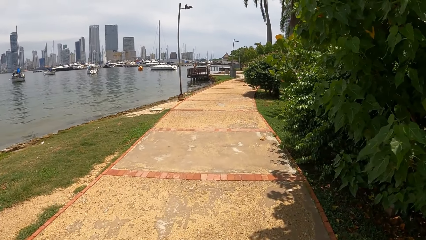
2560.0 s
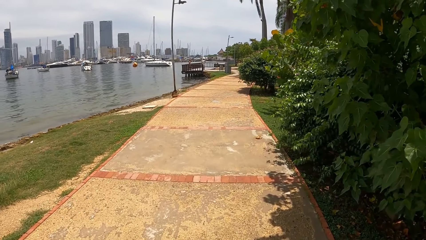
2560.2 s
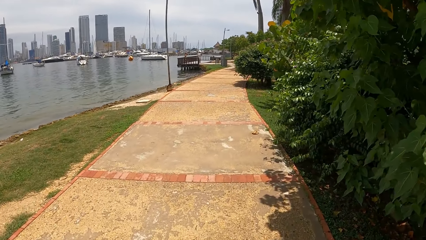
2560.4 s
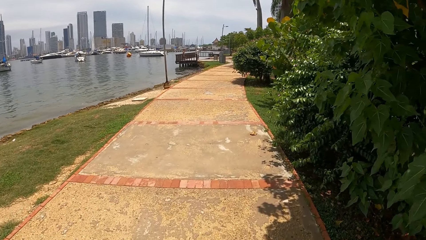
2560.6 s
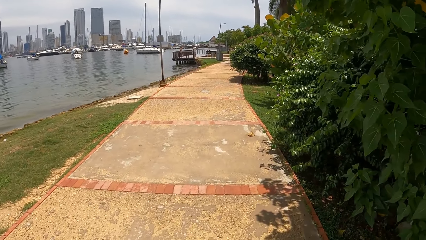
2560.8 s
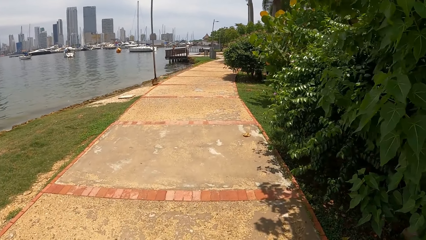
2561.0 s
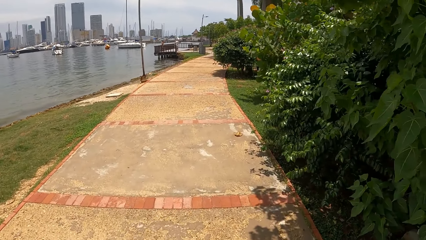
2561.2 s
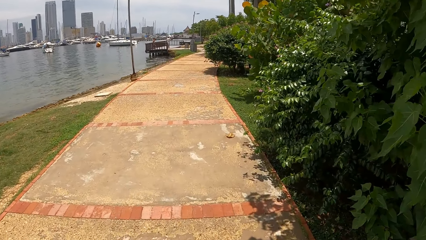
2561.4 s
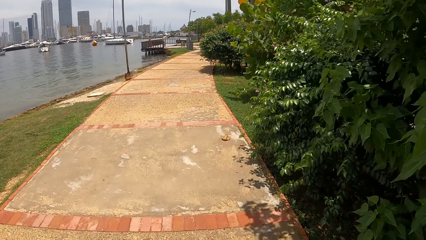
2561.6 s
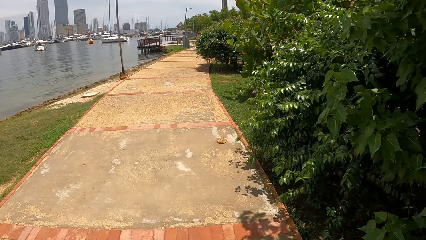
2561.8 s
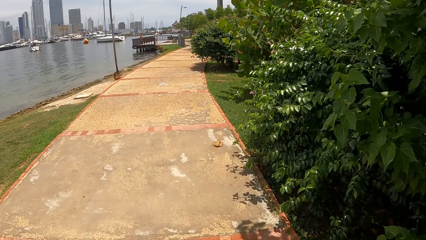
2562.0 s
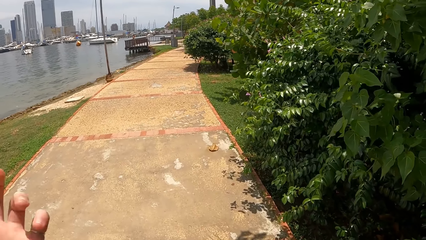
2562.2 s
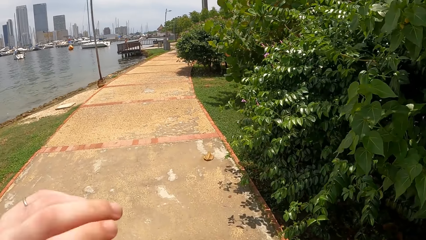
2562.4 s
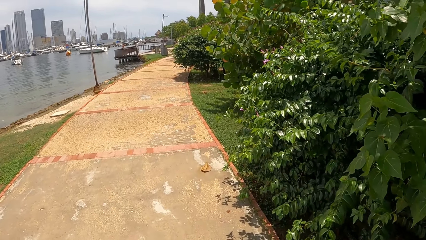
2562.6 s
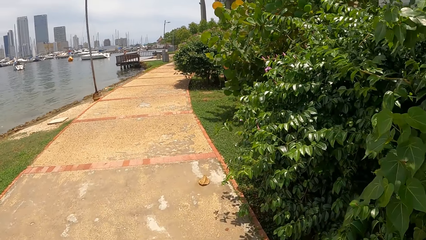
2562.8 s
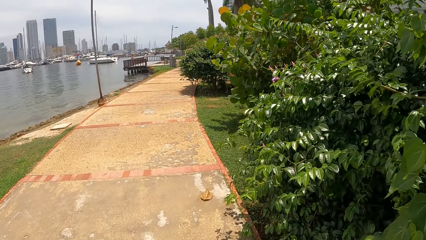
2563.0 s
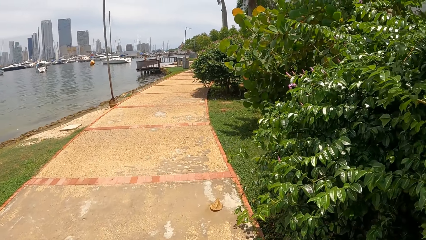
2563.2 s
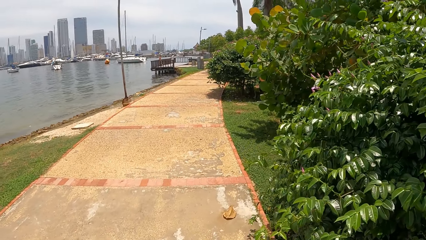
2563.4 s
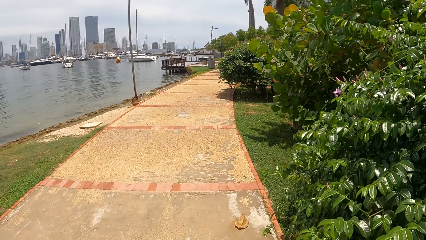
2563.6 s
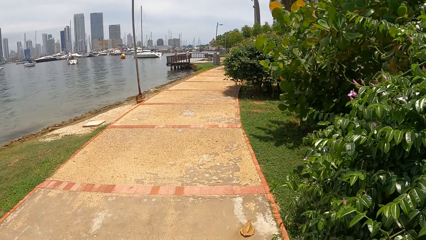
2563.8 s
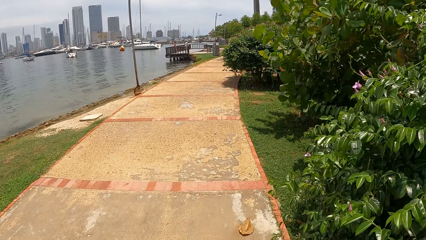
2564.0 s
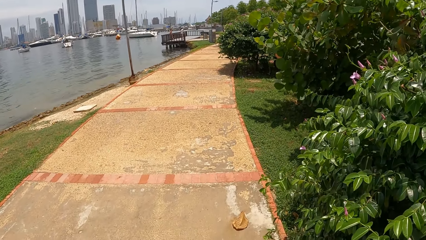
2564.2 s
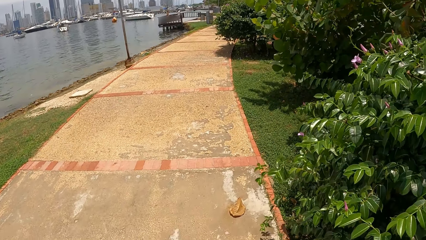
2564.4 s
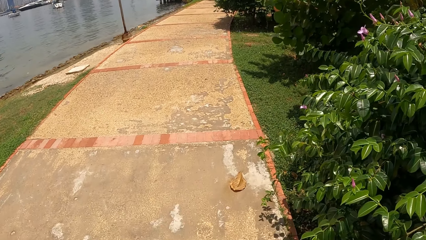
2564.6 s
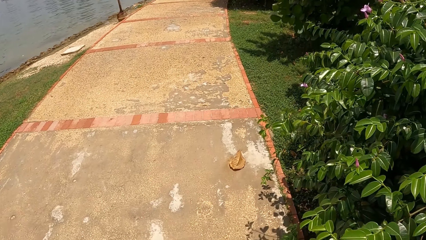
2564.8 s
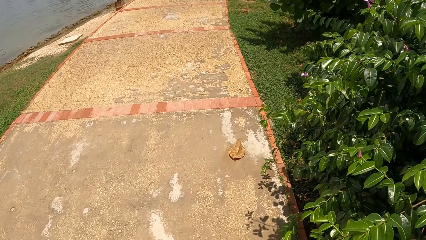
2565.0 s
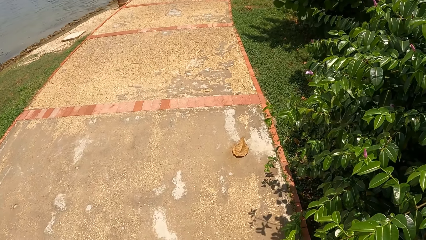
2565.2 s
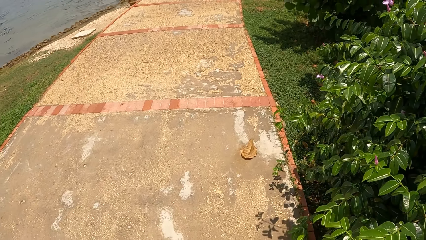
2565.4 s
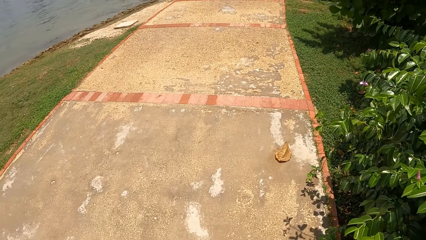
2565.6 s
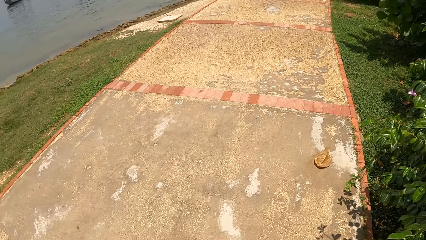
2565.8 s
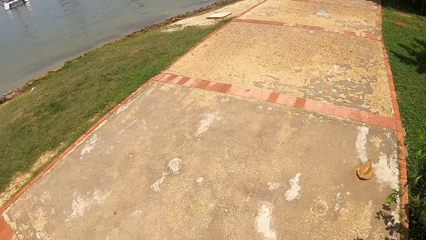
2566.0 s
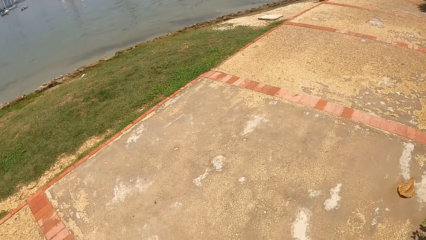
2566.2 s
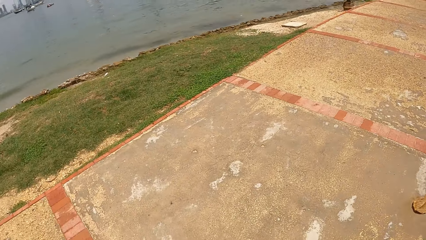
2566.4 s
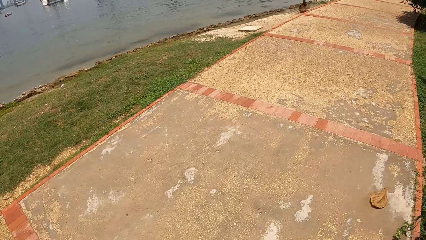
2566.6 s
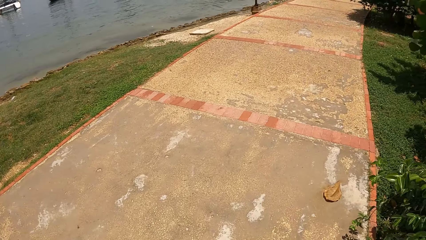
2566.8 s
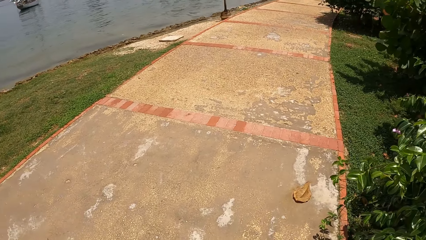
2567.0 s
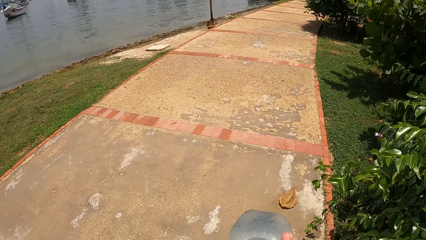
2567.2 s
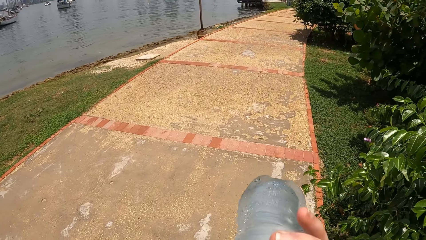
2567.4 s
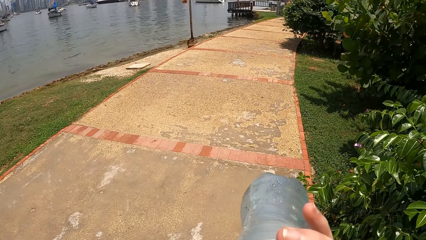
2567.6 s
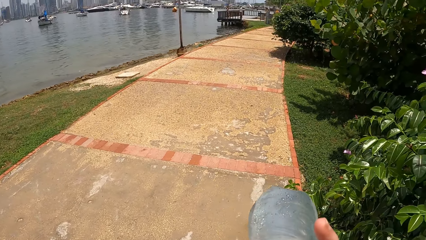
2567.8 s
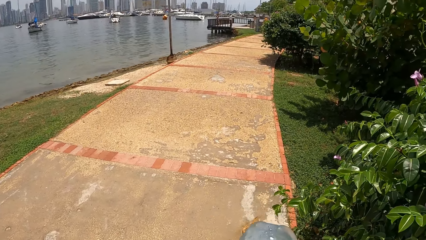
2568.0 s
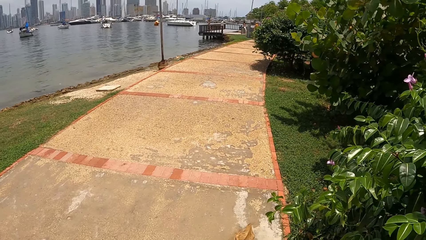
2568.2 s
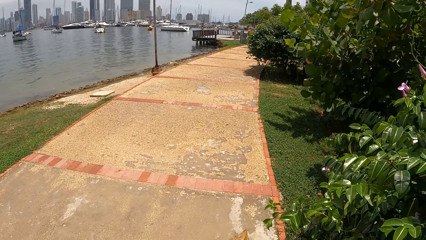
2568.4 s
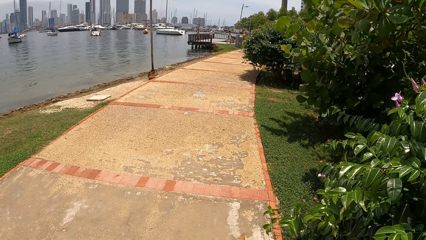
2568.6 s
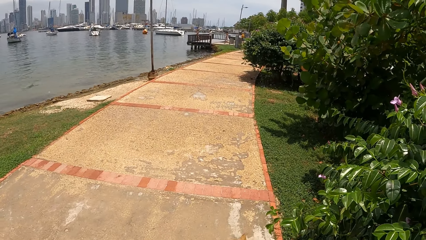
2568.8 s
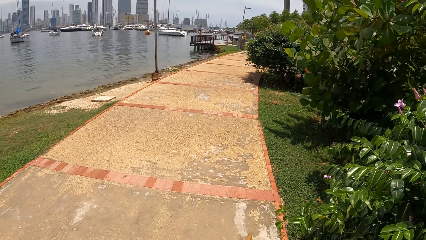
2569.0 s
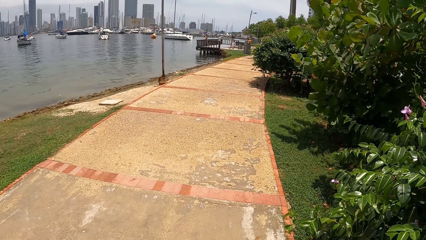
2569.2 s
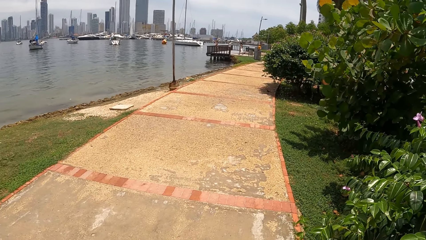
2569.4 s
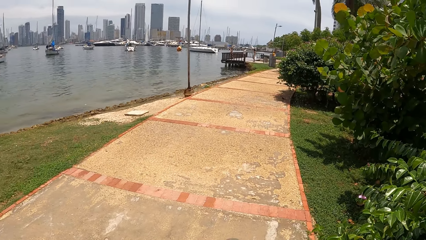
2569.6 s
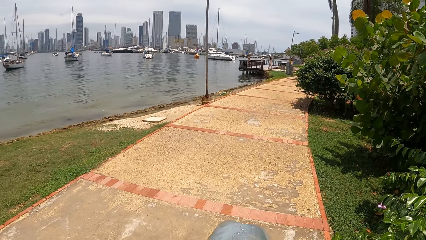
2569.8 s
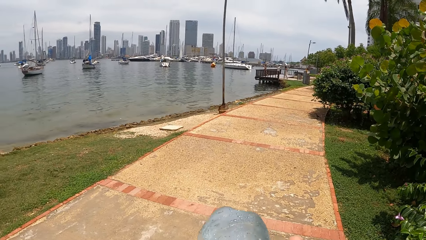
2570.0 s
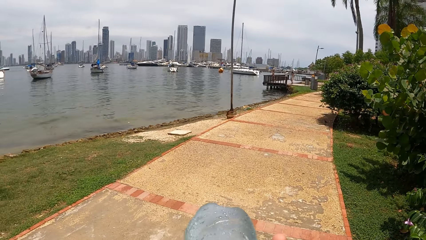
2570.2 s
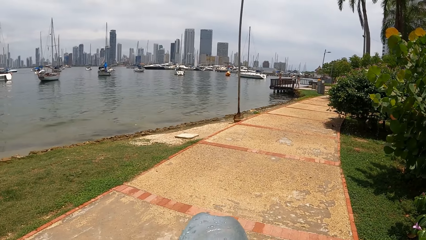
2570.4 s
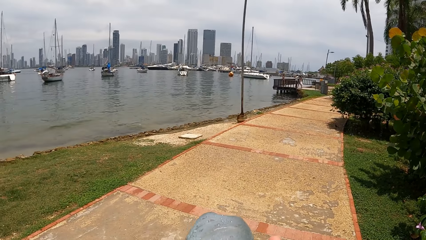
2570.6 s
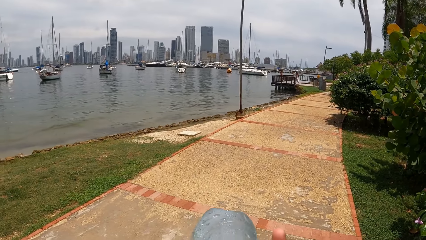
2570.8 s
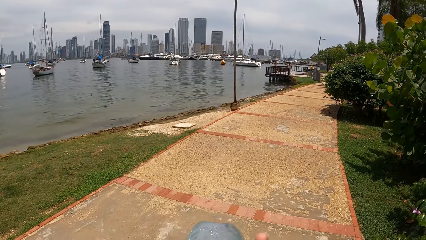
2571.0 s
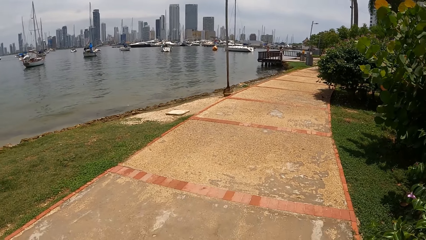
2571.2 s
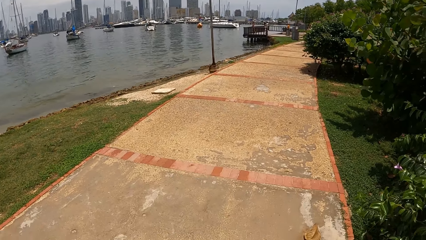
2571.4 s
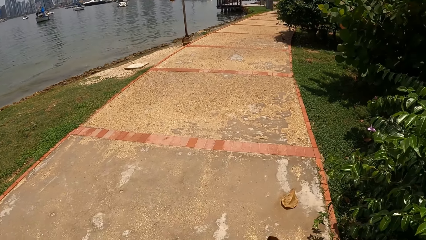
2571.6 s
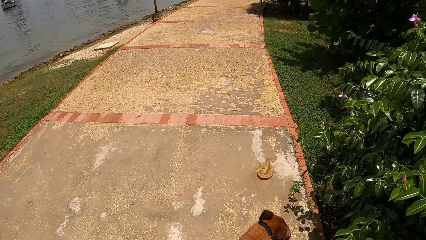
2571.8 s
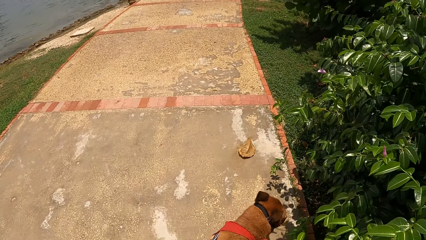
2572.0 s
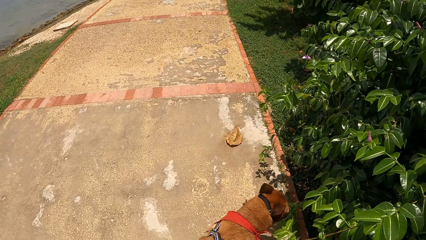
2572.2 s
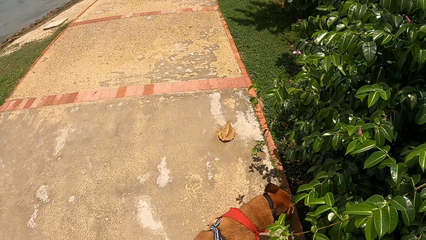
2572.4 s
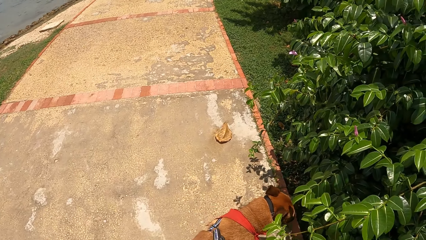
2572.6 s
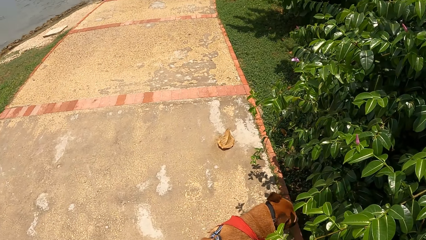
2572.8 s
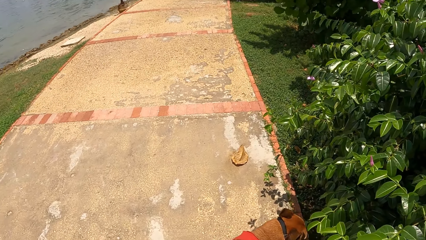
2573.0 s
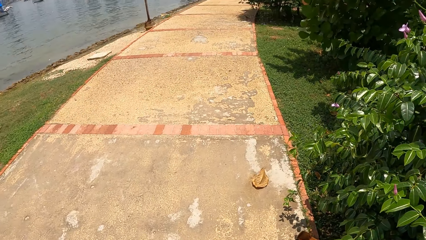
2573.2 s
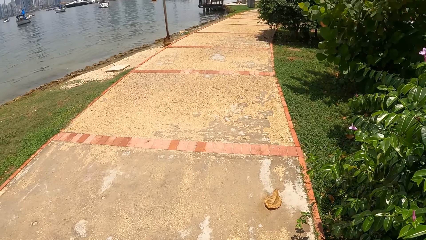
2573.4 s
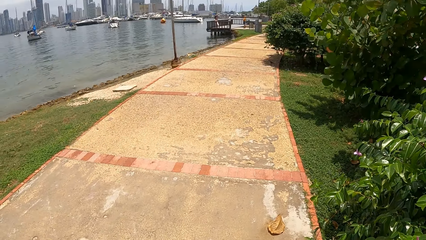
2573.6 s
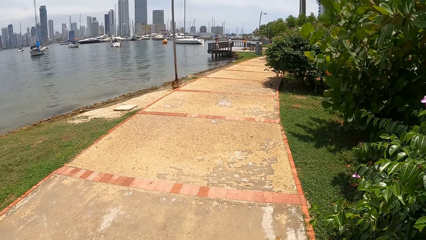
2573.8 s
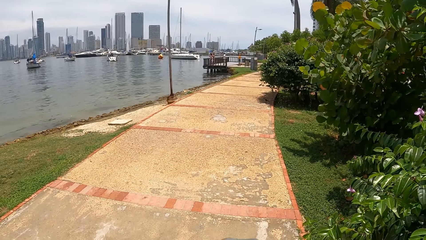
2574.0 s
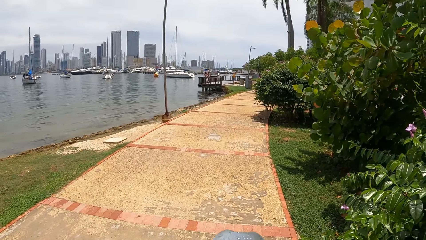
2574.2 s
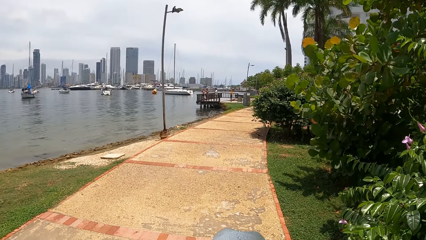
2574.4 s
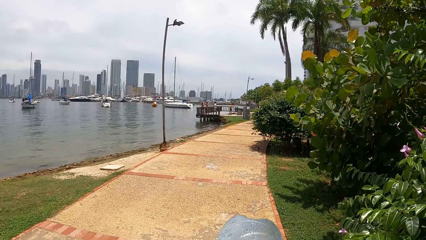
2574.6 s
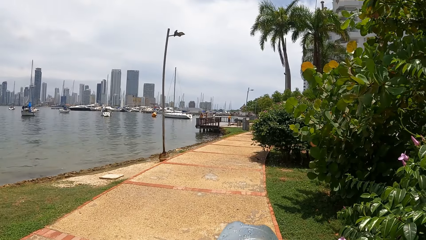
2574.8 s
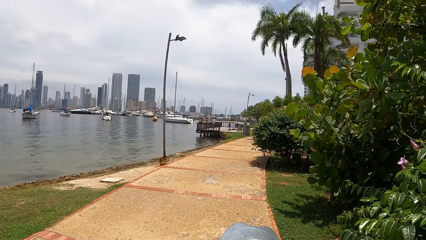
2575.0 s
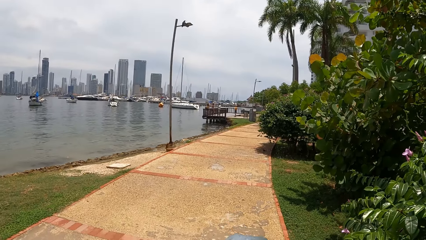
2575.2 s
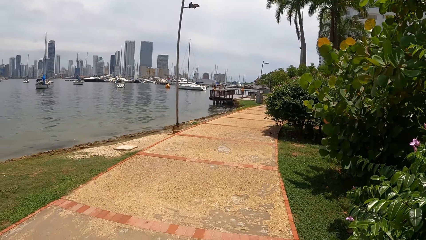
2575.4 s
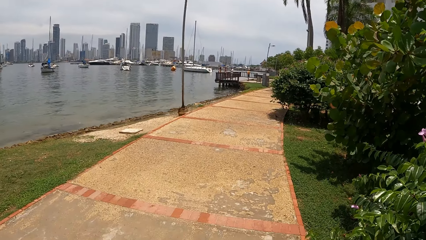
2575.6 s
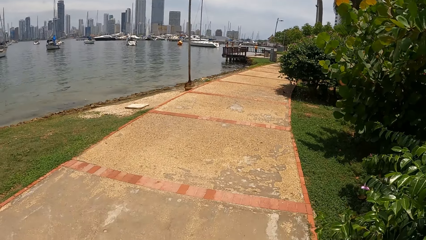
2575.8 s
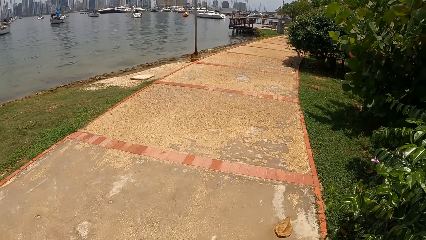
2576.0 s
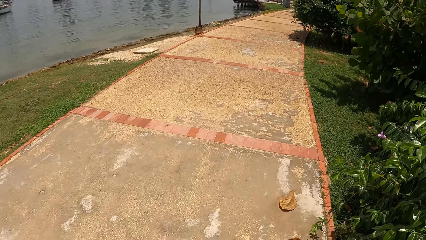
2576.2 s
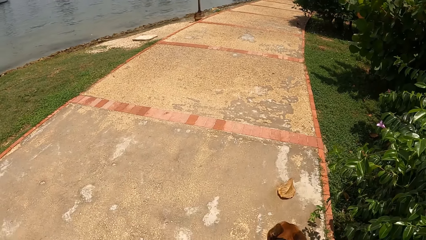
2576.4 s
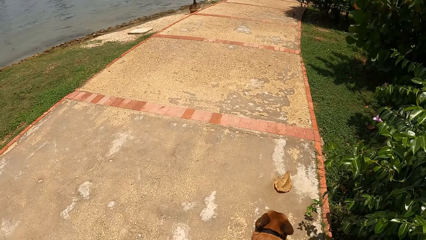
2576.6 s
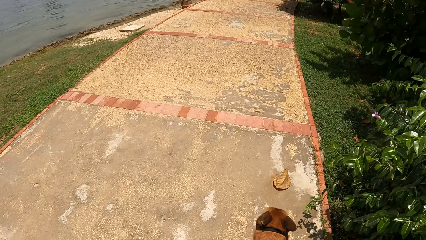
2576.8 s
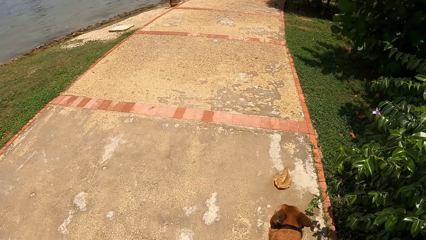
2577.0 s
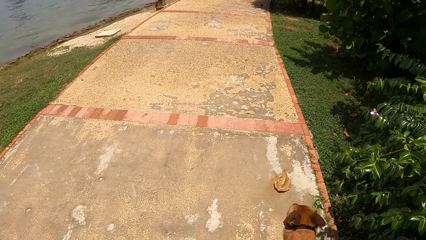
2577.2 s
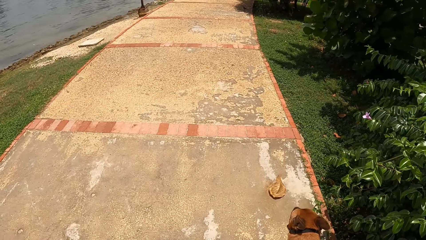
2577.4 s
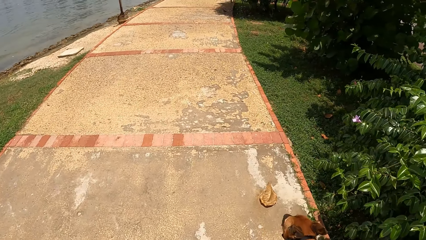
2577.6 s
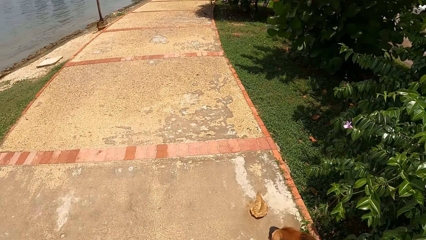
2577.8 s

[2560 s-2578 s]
The camera wearer moves the left hand. They look at the dry leaf on the pathway. They look around. They hold the water bottle with the right hand and drink the water in the bottle. They look at the dog. They drink the water. They look at the water.
